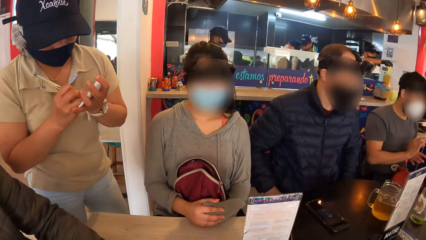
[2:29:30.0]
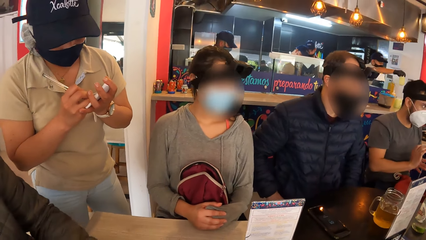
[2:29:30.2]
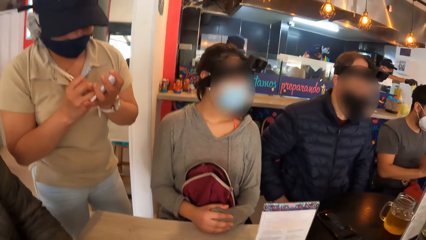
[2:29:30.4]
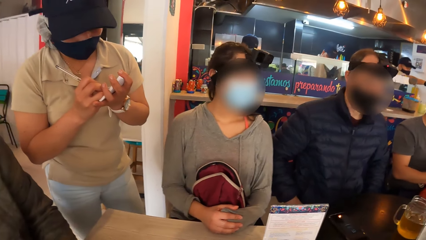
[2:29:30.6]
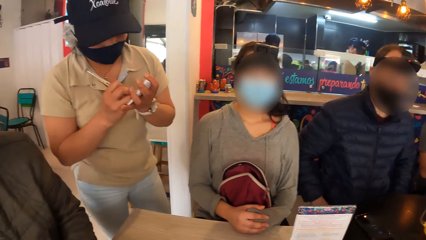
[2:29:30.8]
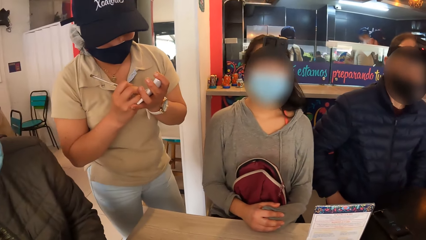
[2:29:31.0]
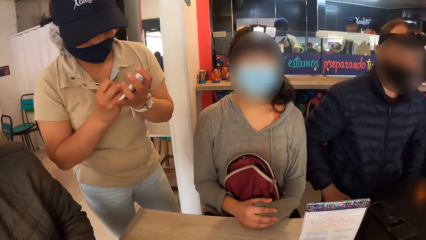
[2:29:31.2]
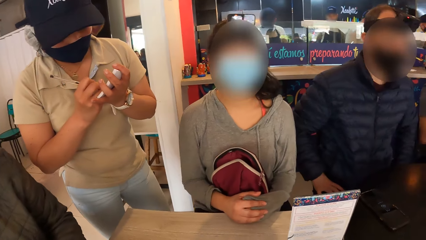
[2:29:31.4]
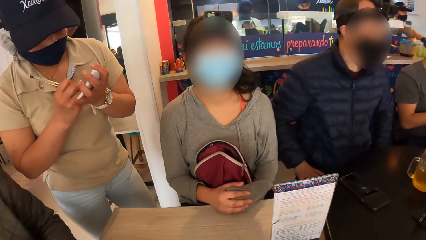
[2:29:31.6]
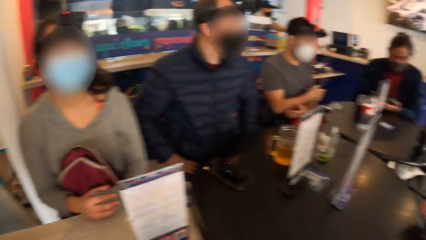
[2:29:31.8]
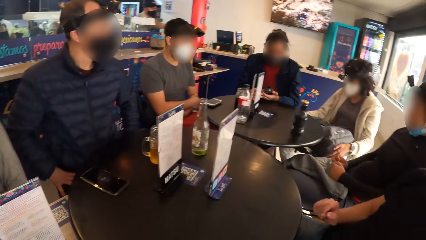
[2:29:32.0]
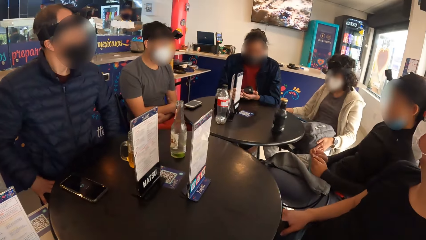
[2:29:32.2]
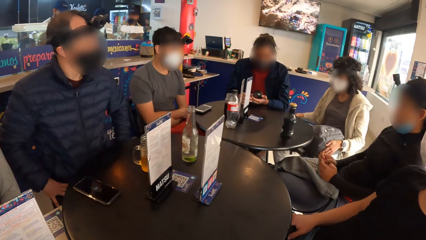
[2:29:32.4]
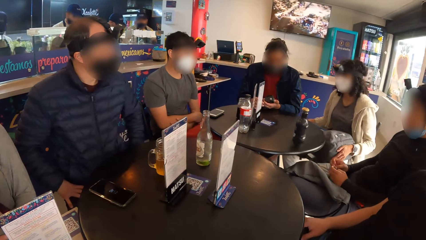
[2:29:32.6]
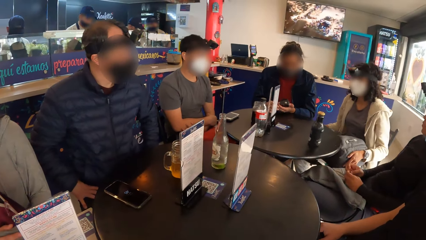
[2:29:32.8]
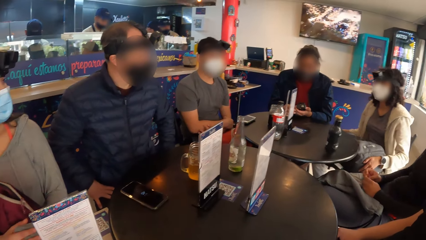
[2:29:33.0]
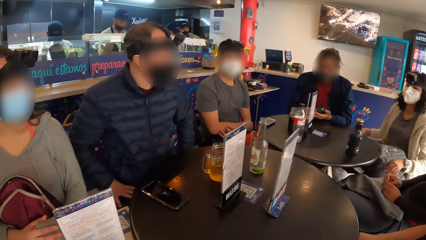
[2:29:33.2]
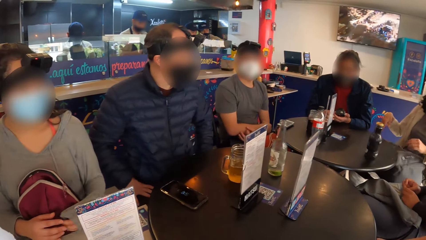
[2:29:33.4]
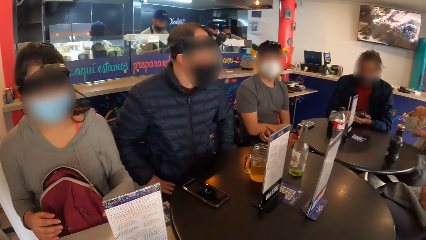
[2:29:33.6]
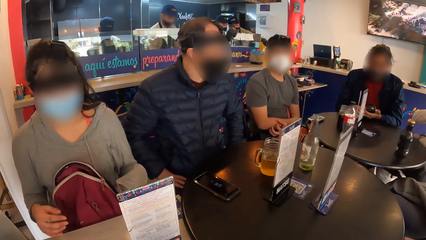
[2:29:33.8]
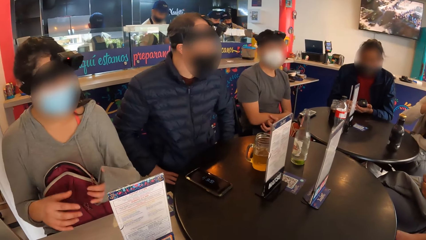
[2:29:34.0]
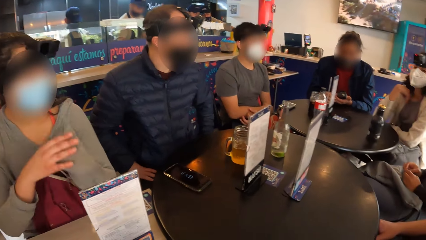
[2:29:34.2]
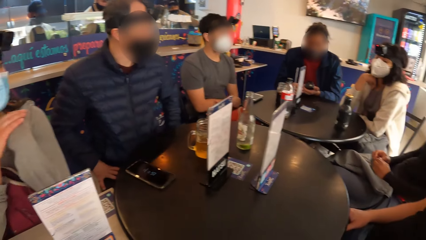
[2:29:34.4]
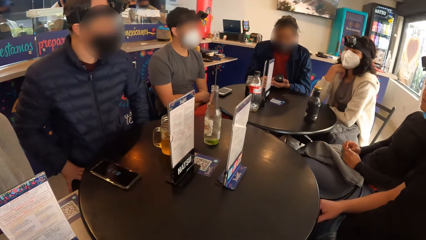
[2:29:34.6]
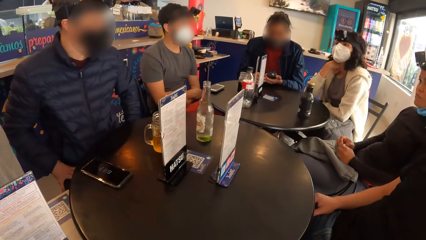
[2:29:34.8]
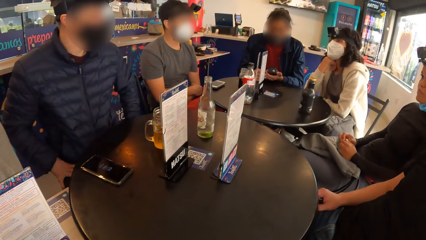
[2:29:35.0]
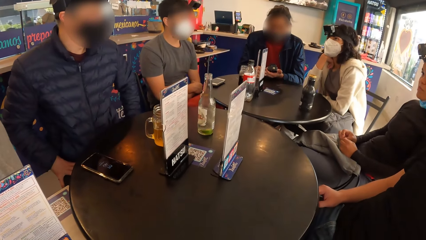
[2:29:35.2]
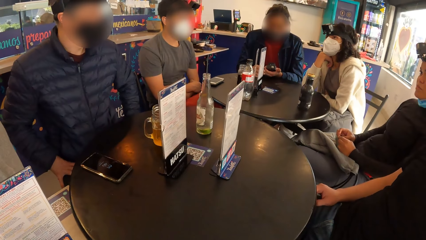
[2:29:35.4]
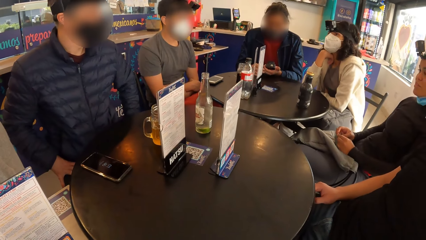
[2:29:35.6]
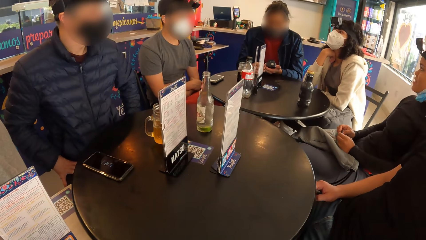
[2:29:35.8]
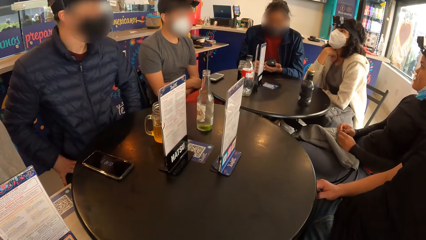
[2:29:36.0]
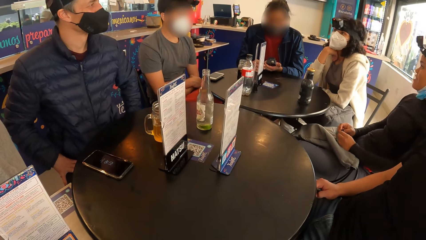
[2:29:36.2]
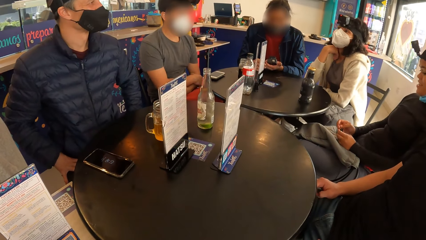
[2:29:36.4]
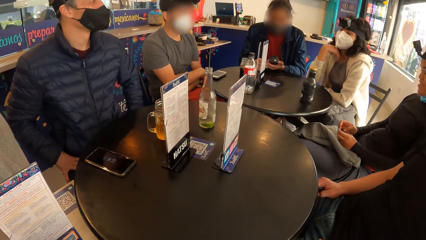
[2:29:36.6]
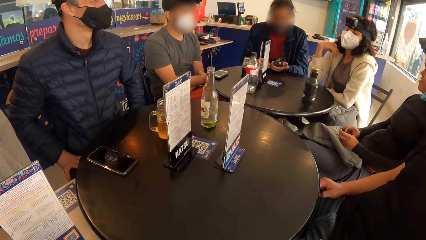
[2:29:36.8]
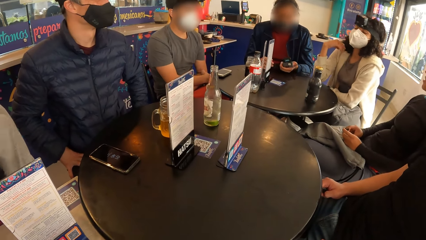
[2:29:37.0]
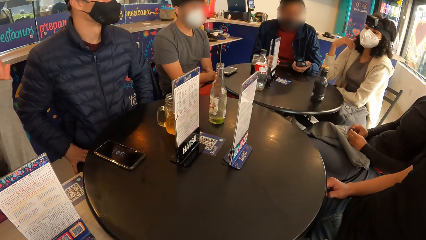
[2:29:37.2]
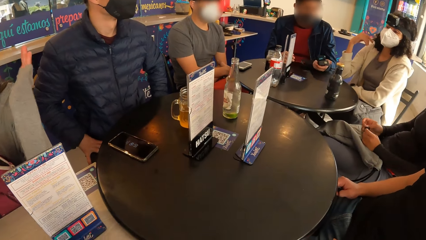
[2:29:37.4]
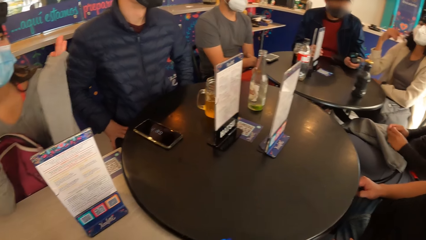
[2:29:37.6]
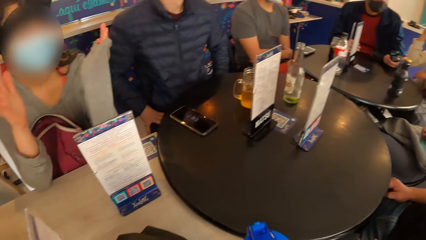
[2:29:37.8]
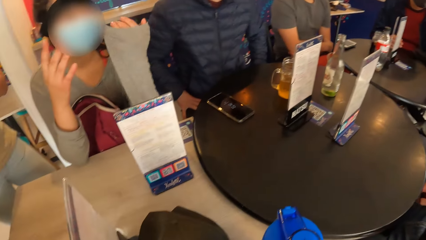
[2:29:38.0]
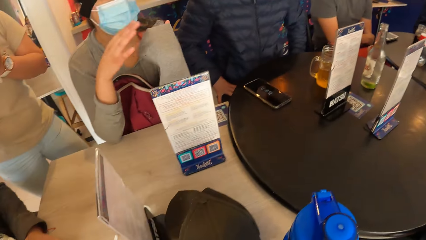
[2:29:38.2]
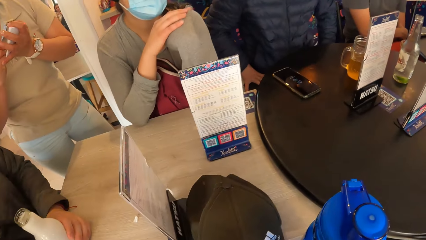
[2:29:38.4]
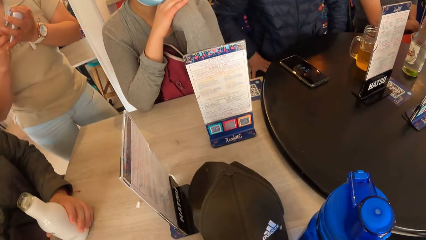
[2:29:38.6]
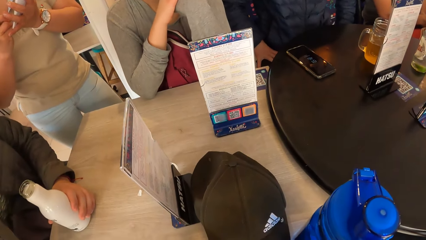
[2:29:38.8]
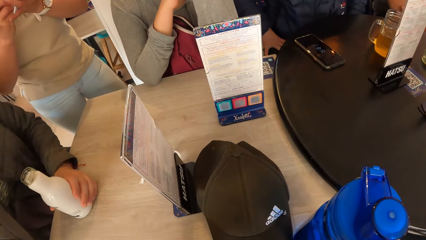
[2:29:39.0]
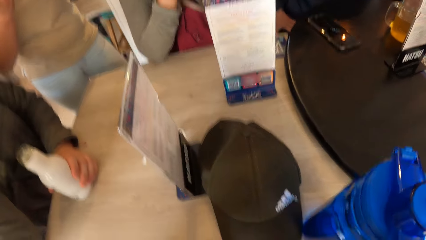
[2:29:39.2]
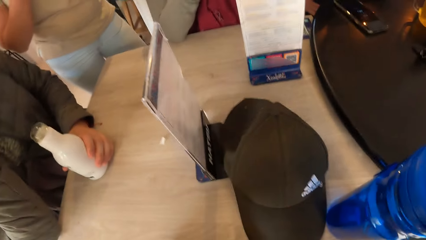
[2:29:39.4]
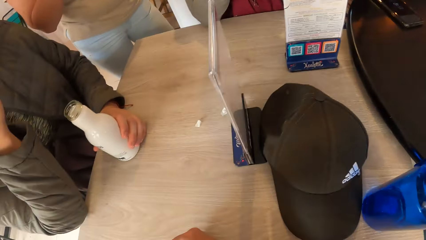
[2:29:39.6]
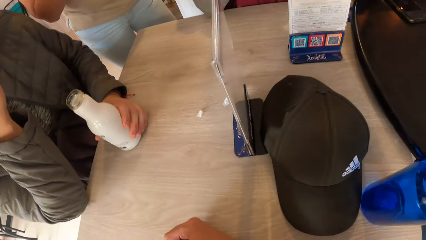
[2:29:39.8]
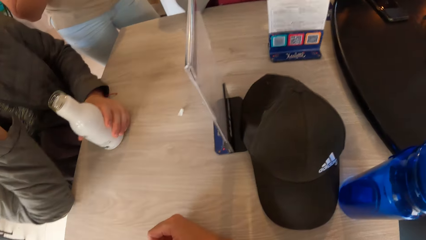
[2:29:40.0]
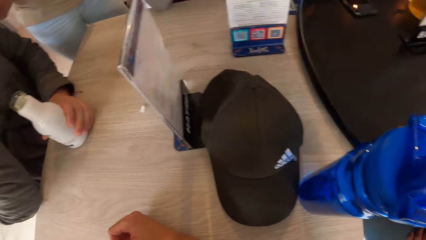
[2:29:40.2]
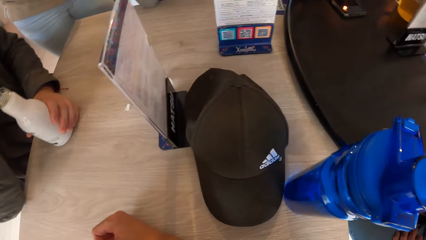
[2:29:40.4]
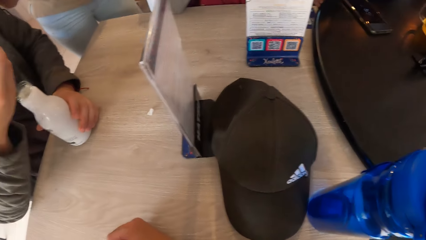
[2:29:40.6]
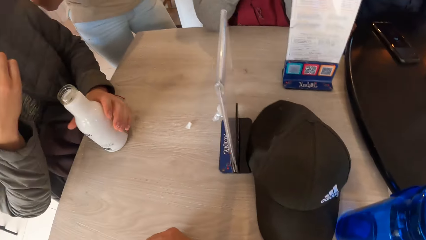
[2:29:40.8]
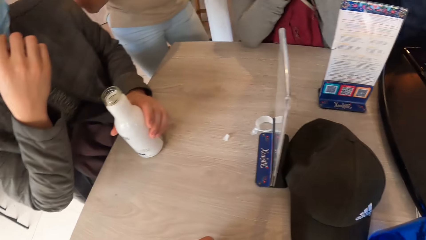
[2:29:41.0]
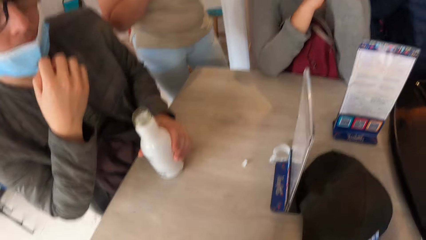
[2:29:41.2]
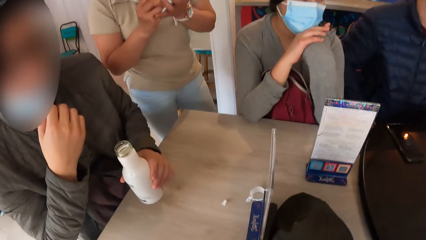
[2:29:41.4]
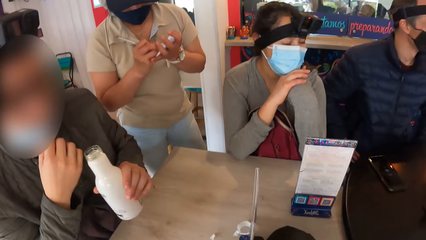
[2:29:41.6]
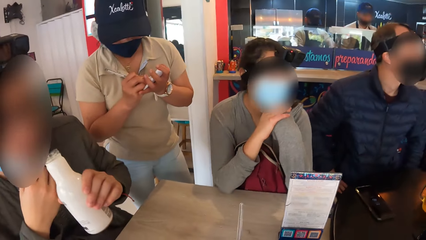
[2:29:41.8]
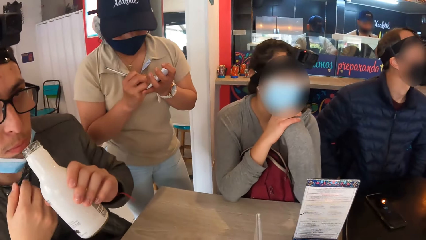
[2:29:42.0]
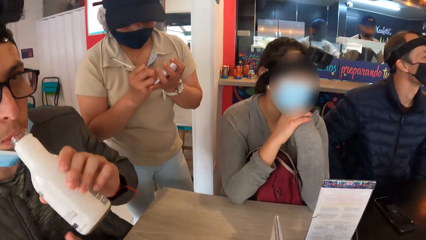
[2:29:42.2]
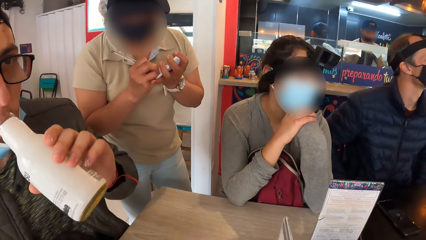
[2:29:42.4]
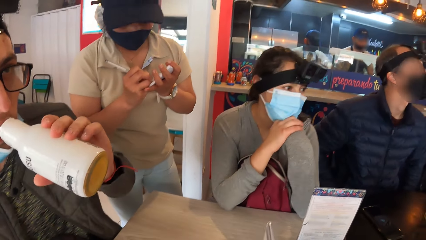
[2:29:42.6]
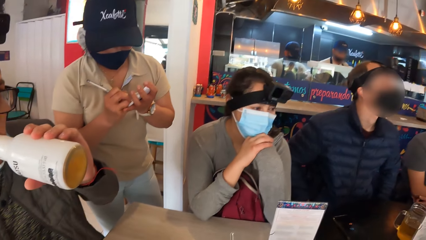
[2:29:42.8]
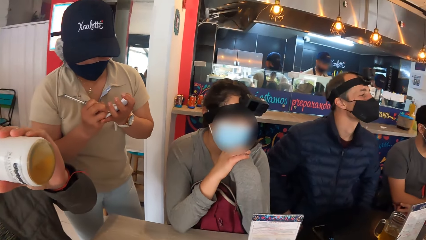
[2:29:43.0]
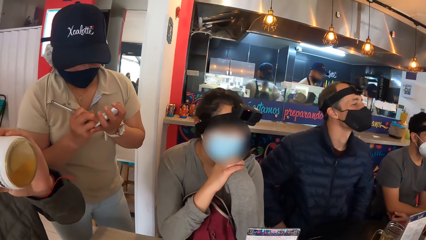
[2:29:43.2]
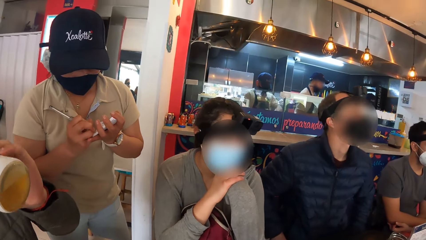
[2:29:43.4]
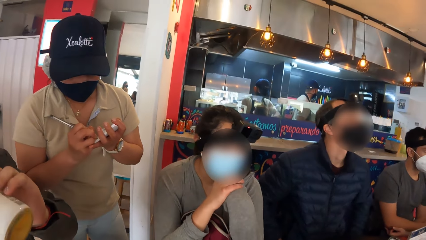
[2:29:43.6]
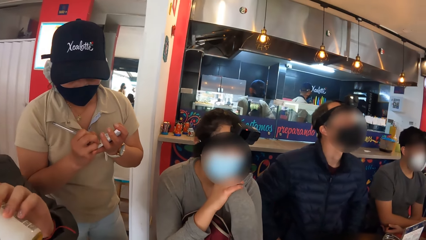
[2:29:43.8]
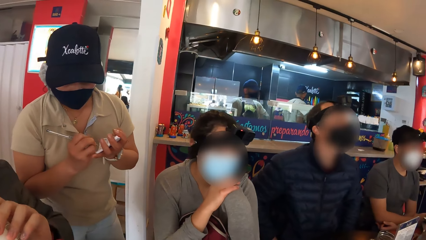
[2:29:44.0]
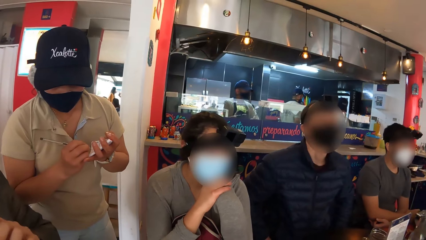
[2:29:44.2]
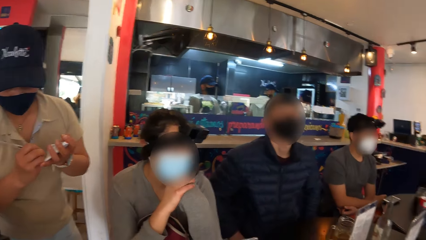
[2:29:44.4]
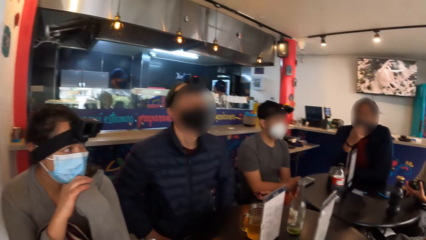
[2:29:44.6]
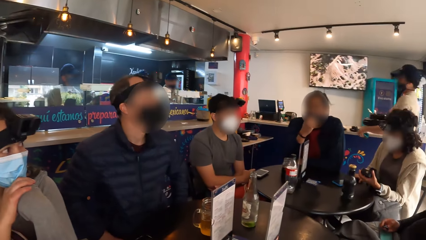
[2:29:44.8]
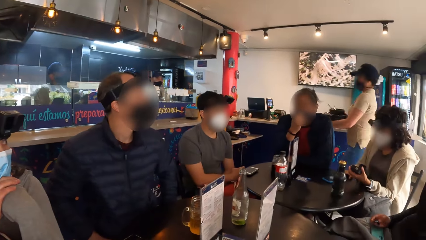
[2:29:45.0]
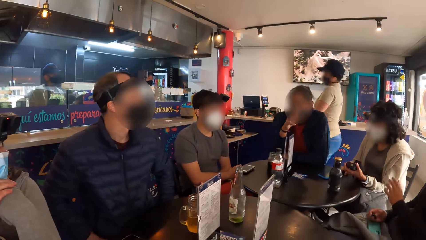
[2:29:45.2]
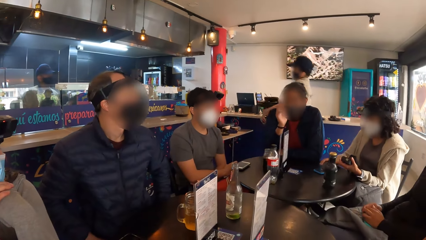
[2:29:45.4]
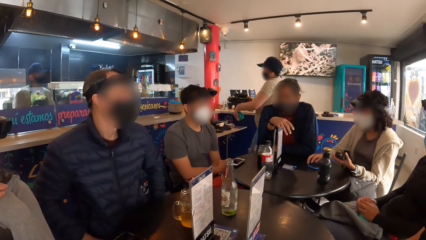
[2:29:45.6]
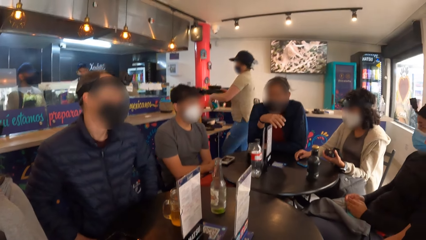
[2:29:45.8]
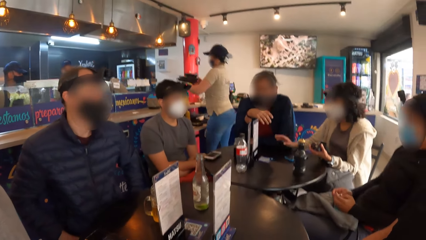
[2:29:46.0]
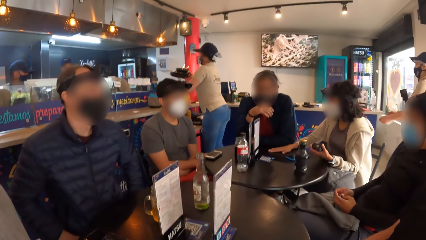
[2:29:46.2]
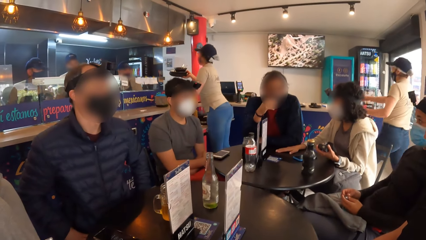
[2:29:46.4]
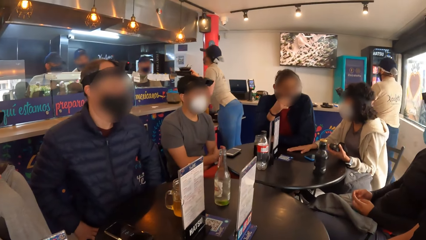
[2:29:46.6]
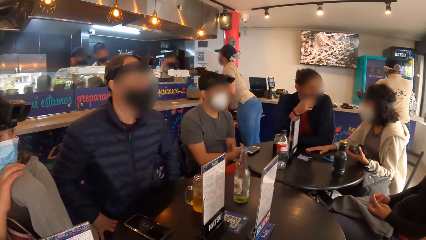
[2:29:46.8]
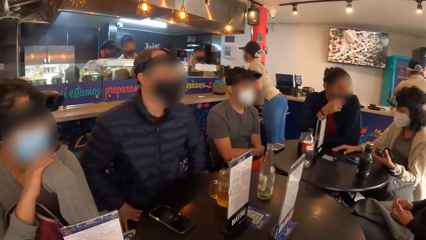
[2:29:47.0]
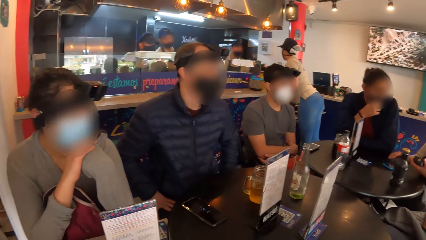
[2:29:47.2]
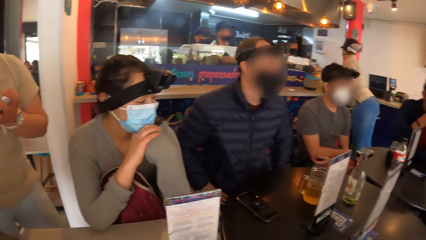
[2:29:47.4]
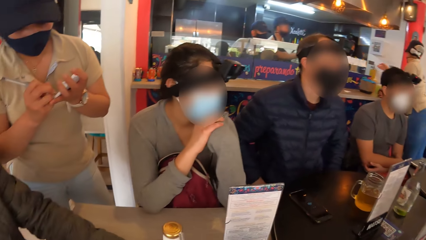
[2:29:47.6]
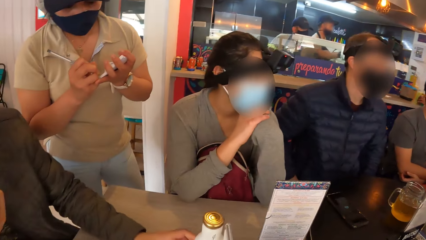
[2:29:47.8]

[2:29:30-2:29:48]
A lady writes on a notebook. A woman adjusts her chair. A man operates a phone with both hands. The camera wearer looks around the room. The woman places her right hand on a table and interacts with another man and a third man. Another lady gestures out with her hands. The camera wearer looks around the table. A fourth man adjusts the nose mask on his face with his right hand, holds a bottle, and drinks from the bottle in his right hand. The first lady writes on the notebook. The first man interacts with the woman and the third man. The camera wearer looks around the room. The woman hits her right hand on the table and interacts with the first man.
